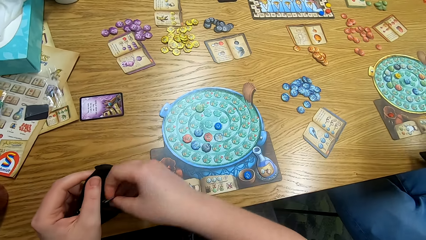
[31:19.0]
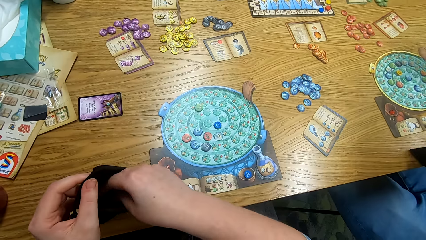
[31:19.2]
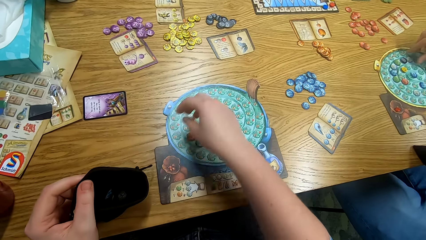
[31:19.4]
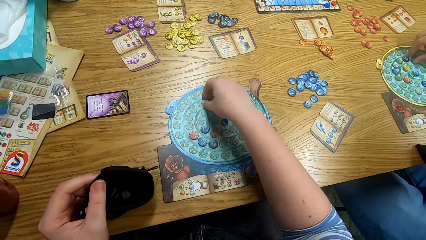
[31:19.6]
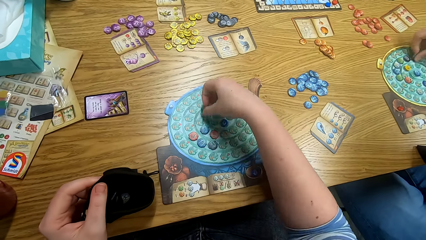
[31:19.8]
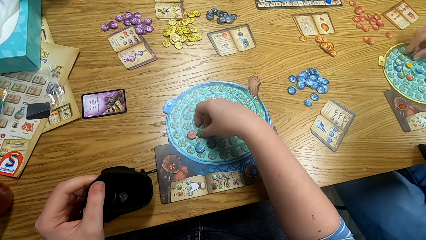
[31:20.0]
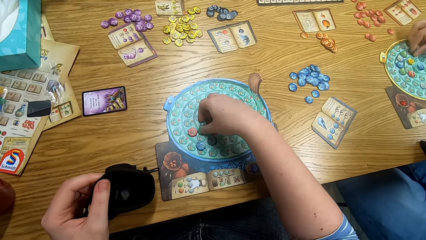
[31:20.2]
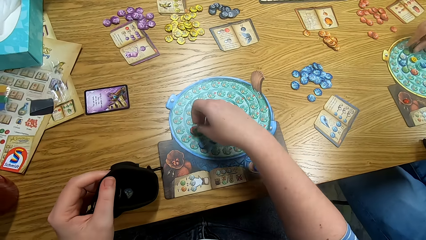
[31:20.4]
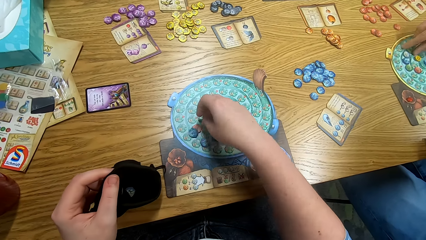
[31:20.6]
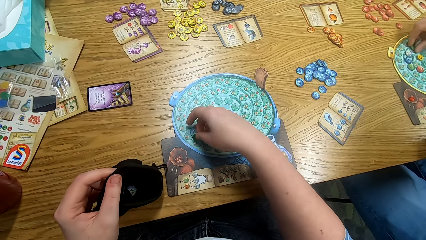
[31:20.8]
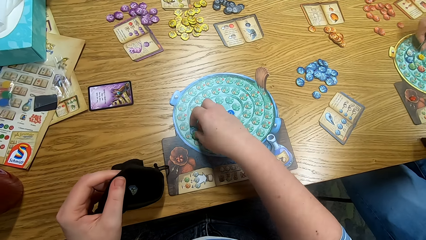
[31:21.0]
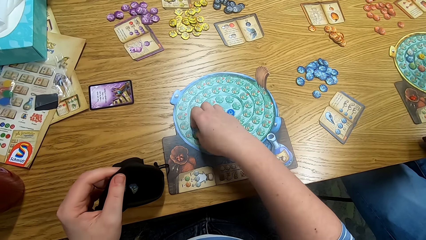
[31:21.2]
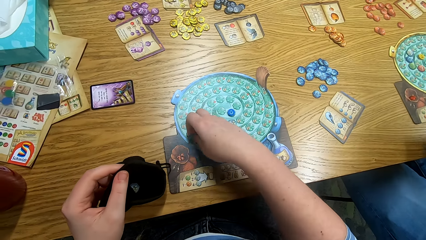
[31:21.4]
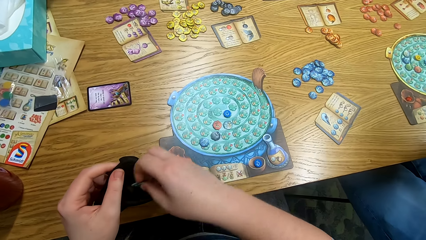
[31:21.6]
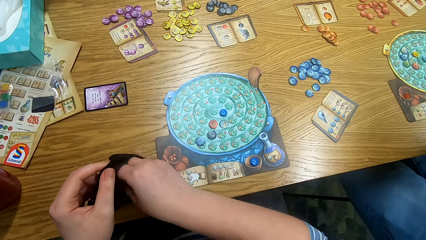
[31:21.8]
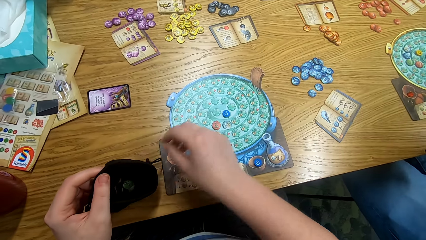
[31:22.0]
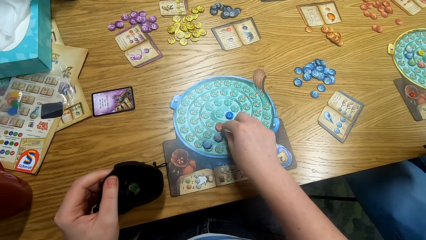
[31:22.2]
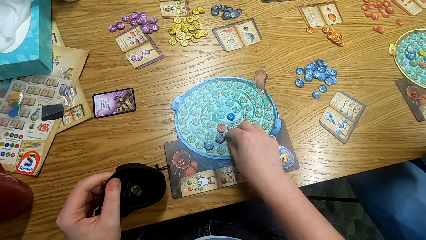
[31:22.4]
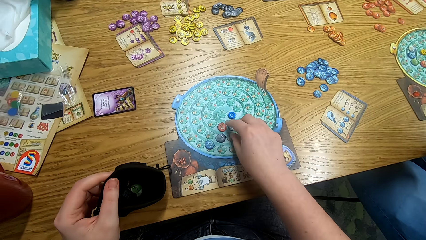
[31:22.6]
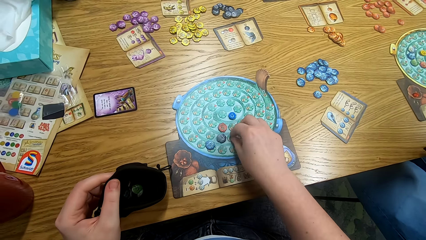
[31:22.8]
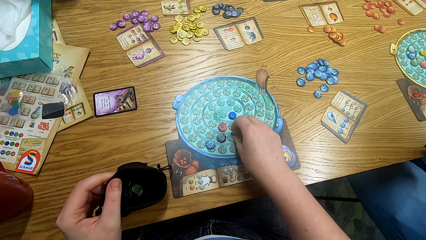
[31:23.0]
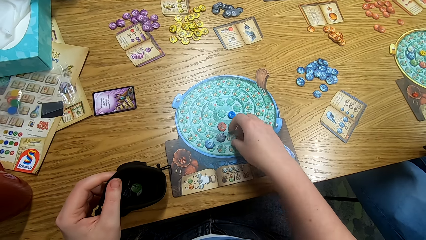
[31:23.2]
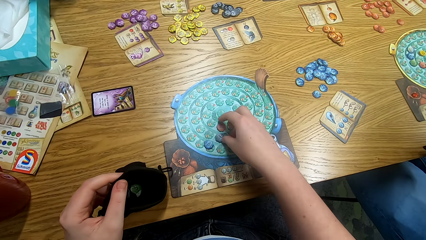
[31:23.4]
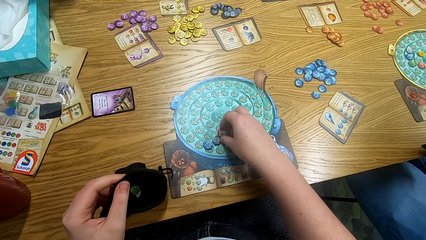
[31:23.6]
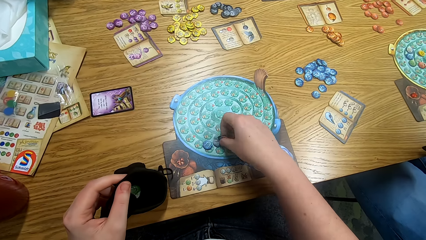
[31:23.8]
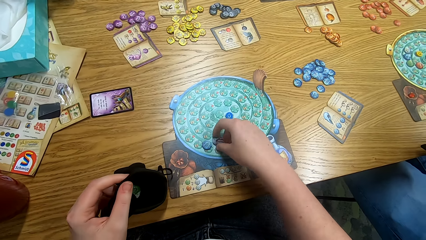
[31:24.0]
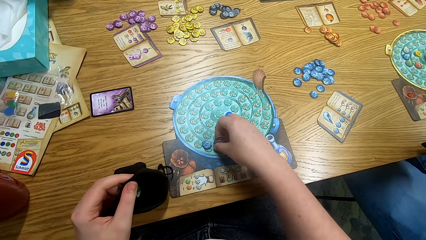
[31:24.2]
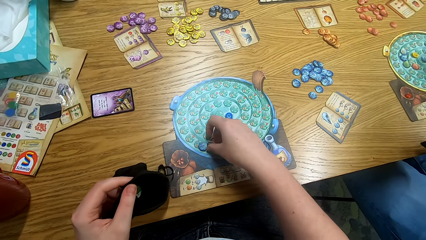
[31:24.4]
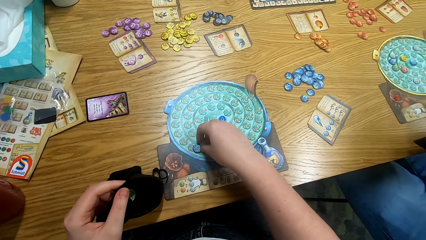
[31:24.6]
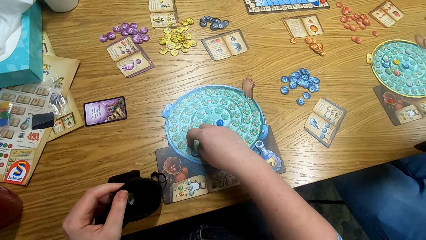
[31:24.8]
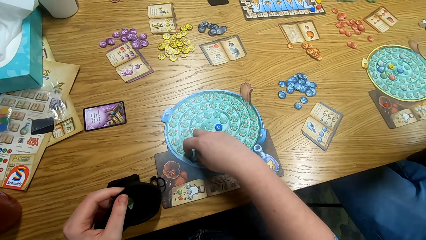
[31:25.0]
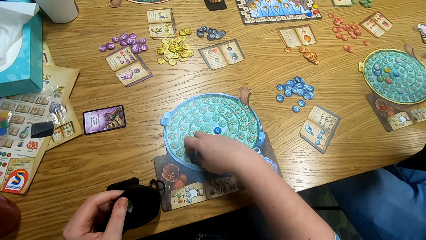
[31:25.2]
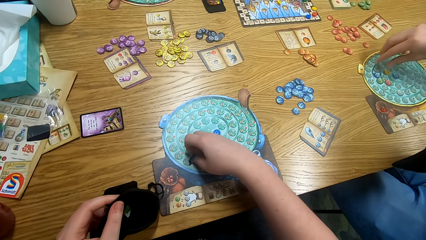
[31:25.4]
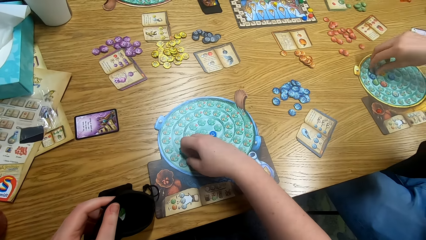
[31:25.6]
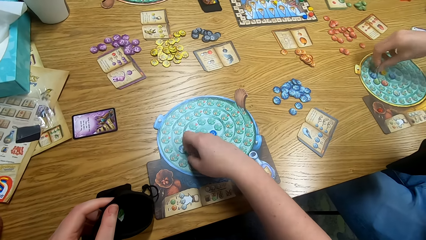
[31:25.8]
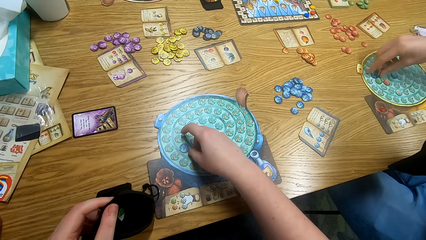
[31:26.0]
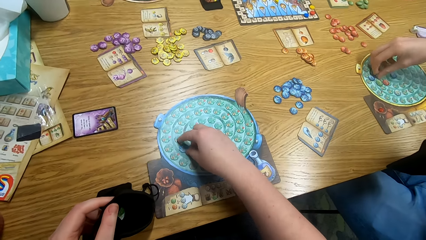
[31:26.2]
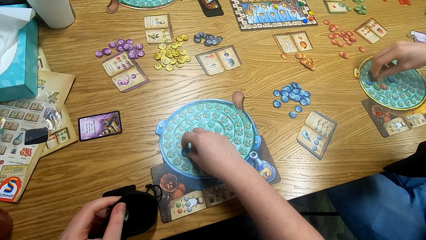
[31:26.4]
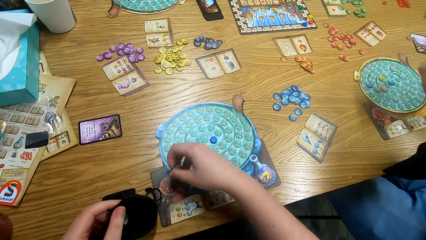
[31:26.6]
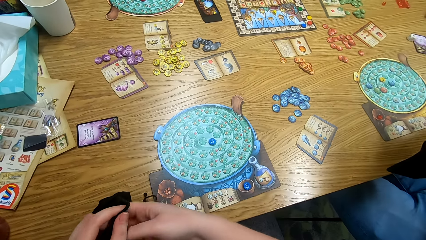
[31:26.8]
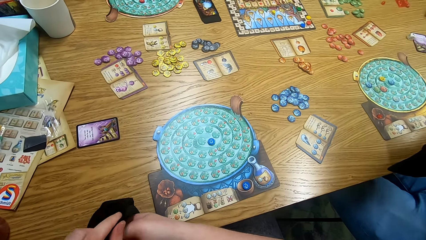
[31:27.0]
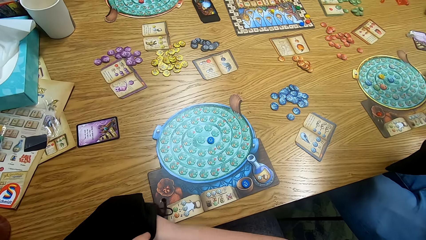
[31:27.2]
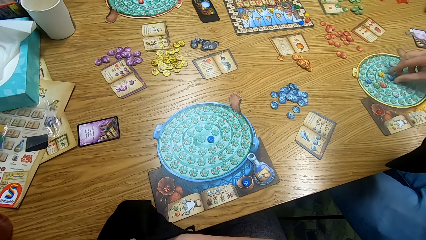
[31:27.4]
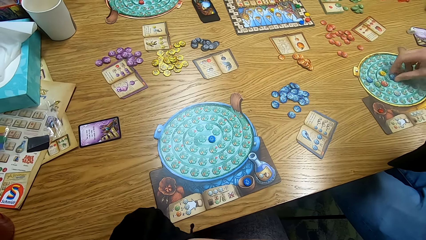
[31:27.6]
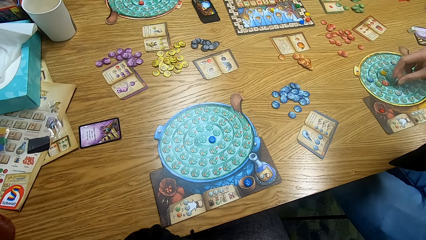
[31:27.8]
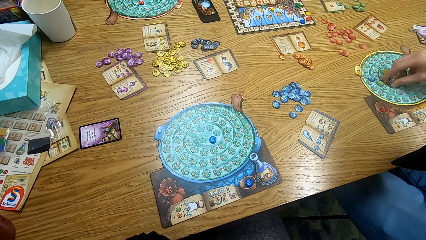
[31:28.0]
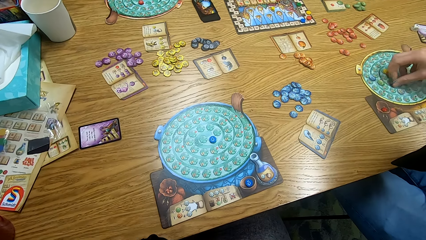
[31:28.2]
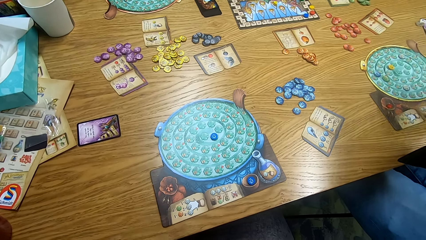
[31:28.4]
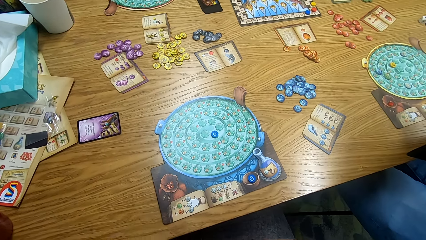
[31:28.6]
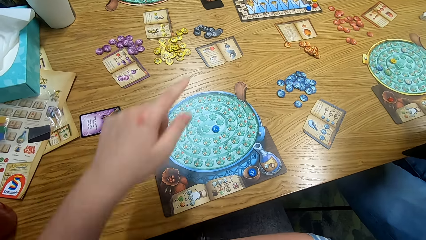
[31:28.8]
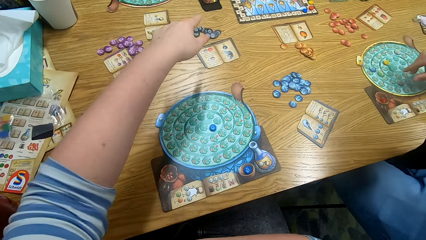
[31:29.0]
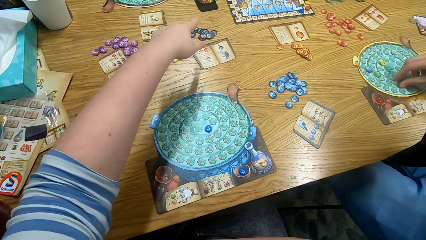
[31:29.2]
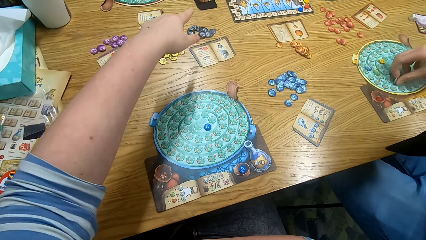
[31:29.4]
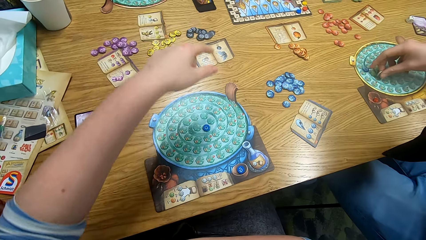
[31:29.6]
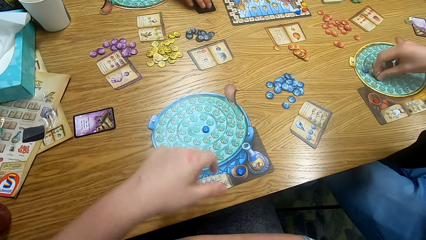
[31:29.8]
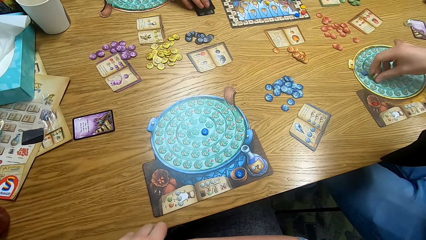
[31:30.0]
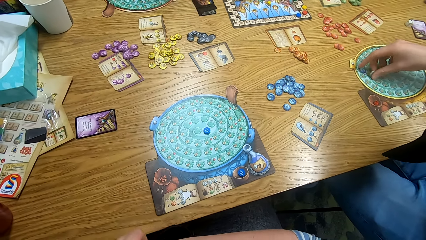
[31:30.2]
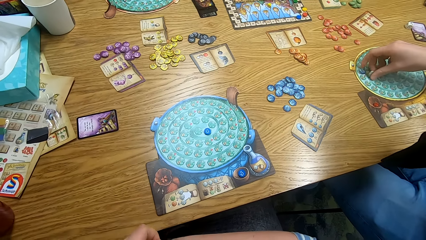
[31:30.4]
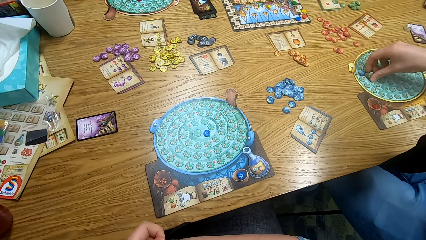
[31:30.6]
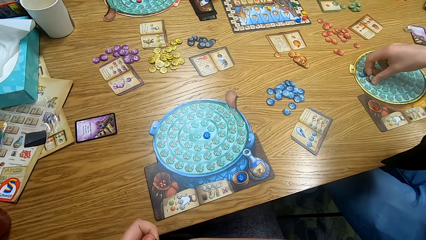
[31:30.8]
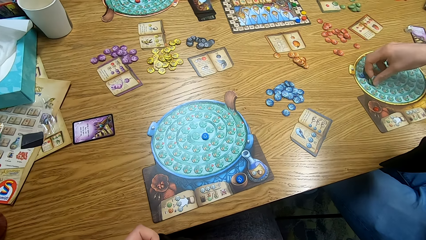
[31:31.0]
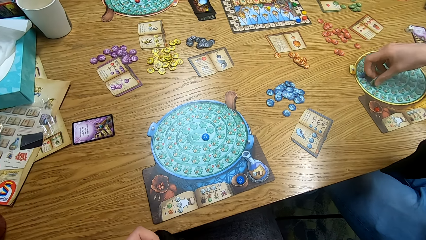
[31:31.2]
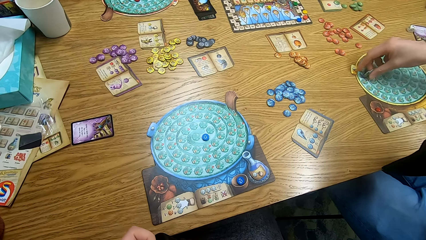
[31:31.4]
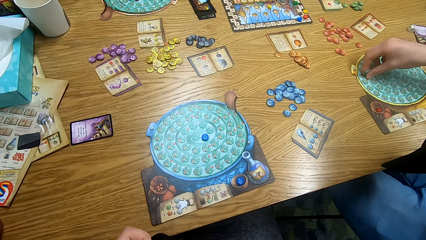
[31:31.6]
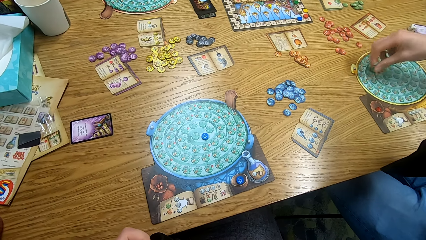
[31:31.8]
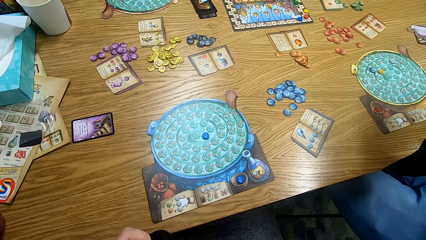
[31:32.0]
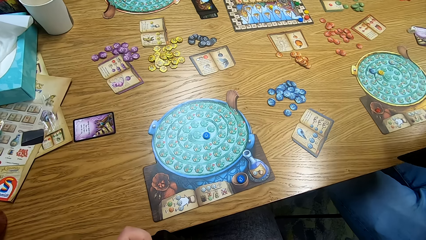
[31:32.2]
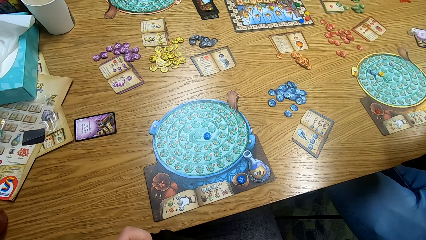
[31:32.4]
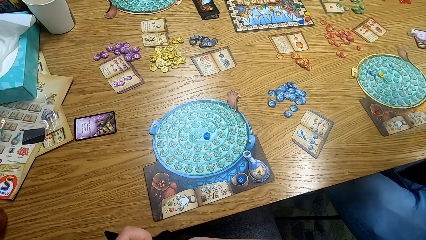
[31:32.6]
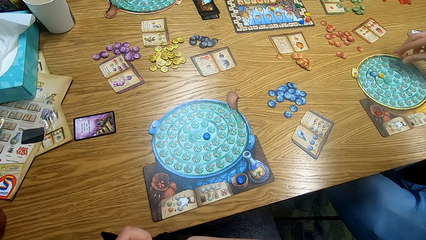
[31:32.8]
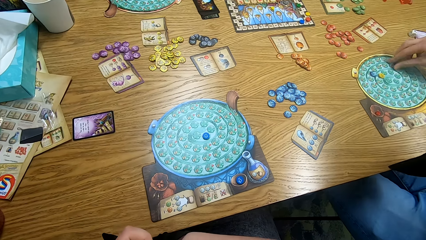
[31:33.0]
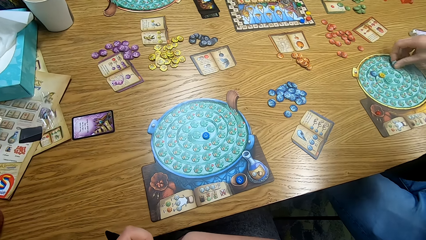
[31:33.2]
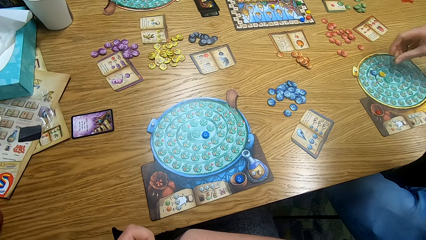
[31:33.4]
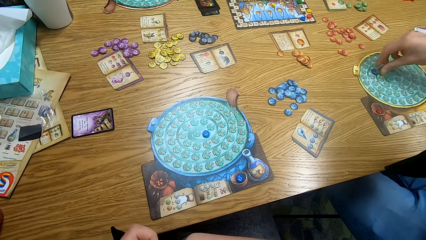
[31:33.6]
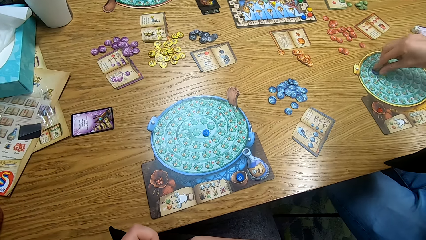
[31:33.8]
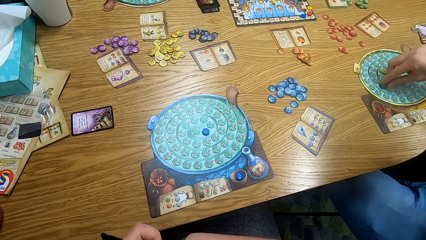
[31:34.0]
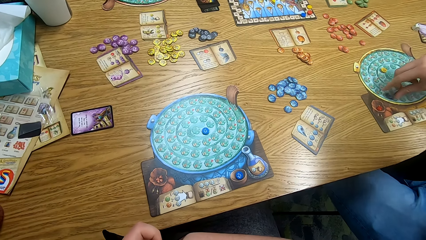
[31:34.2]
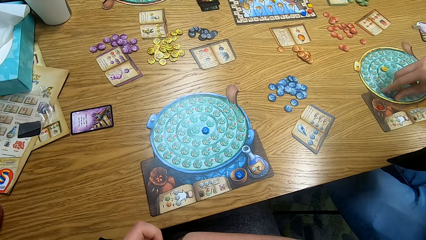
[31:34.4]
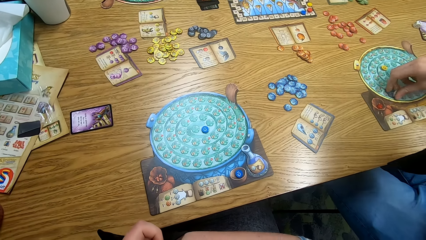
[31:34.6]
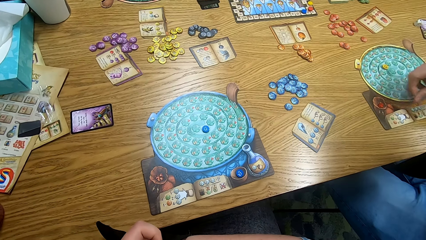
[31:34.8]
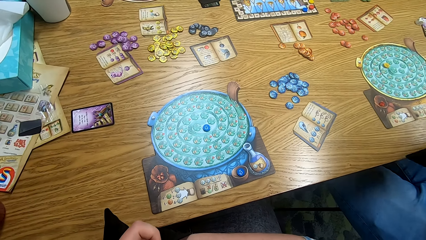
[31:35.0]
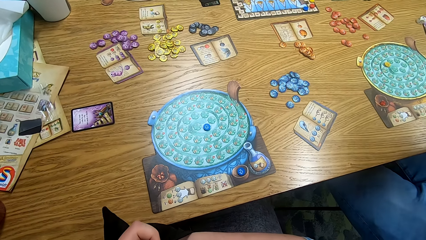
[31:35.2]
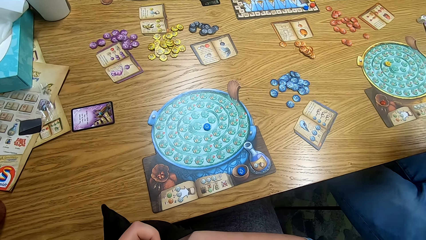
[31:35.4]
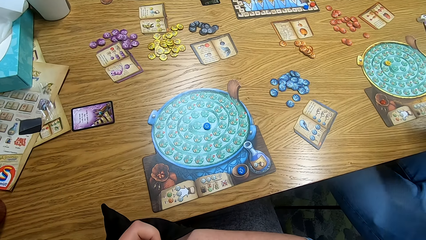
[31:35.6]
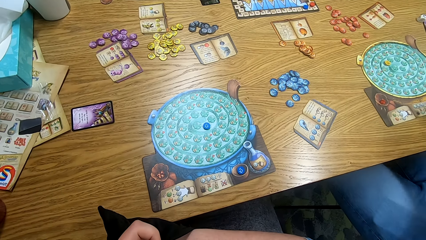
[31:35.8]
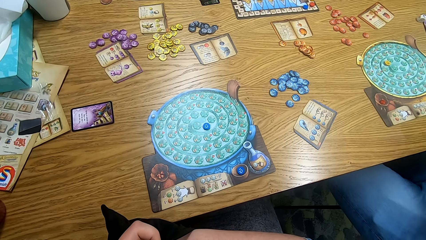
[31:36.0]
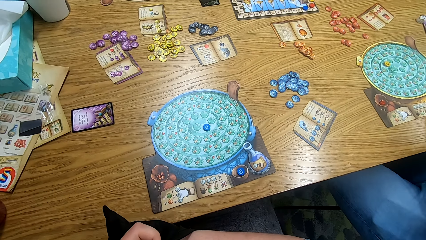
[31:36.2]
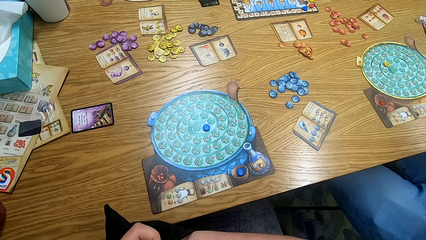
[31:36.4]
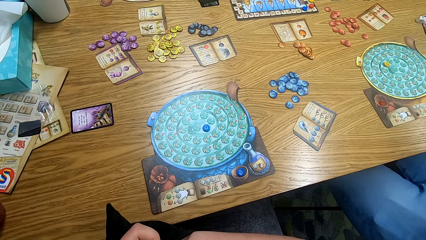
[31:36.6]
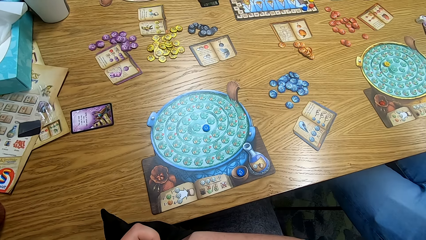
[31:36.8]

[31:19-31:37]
The camera wearer picks up something. A man picks up something. The camera wearer picks up something. The man puts something on the bag. The camera wearer puts something on the bag and picks up something. The man picks tiles from the game board. The camera wearer picks up something and puts something on the bag. The man puts something on the bag. He picks up something. He picks up something again. The camera wearer points at the table. The man picks the tiles from the table. He puts something on the bag and picks up something. The camera wearer holds the bag. The man puts something on the bag.
